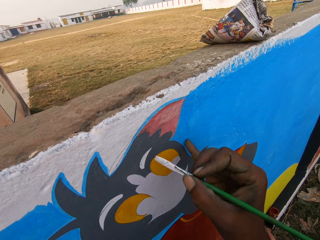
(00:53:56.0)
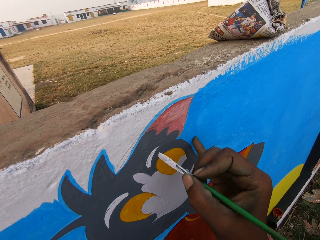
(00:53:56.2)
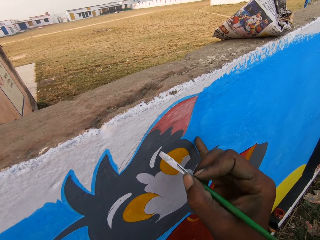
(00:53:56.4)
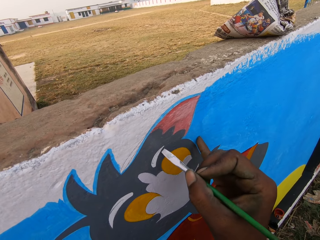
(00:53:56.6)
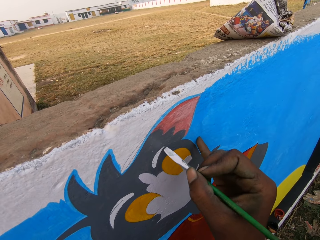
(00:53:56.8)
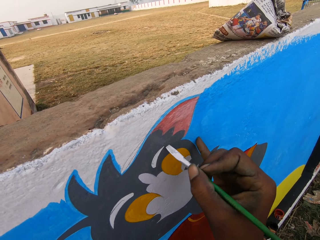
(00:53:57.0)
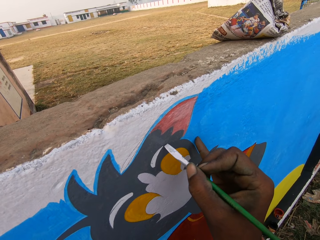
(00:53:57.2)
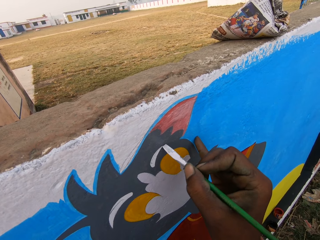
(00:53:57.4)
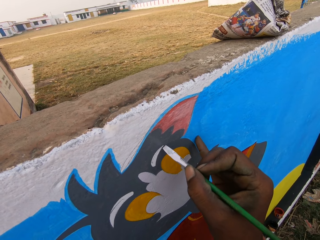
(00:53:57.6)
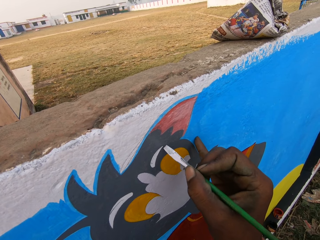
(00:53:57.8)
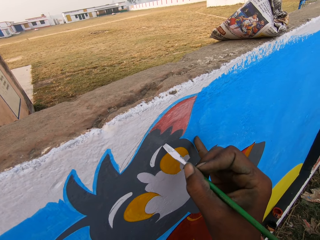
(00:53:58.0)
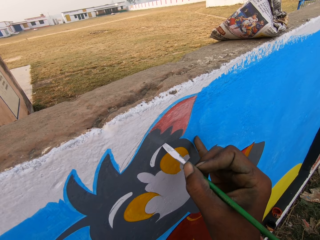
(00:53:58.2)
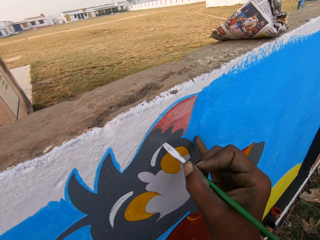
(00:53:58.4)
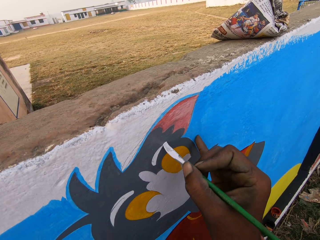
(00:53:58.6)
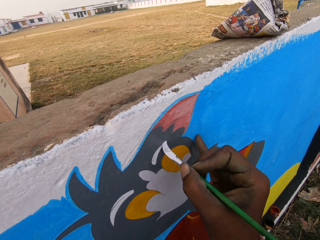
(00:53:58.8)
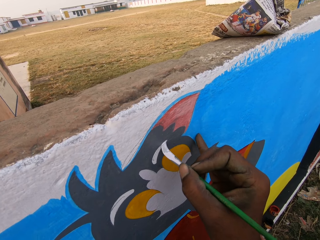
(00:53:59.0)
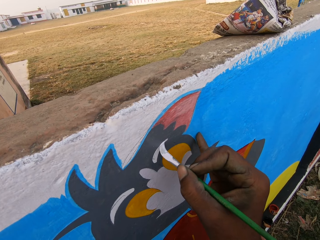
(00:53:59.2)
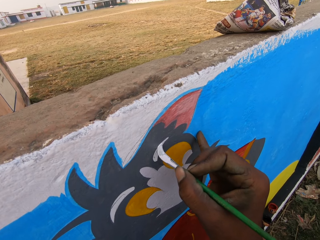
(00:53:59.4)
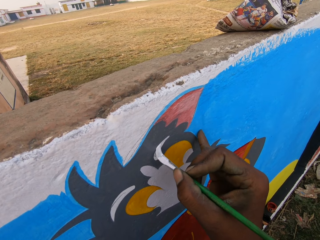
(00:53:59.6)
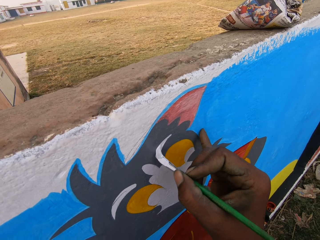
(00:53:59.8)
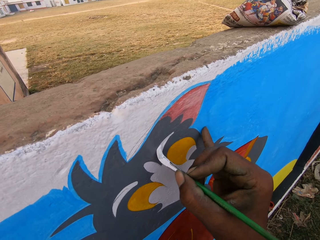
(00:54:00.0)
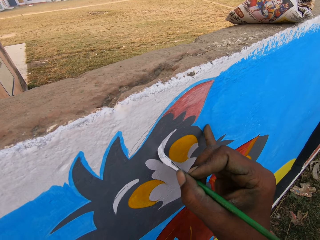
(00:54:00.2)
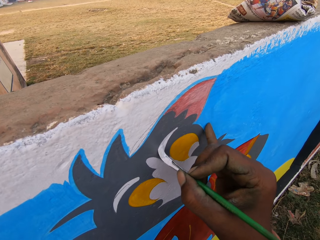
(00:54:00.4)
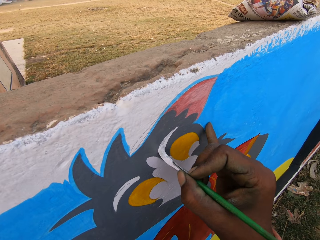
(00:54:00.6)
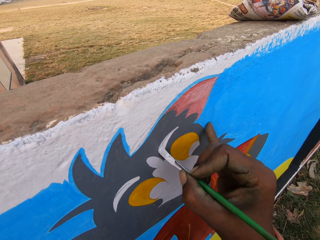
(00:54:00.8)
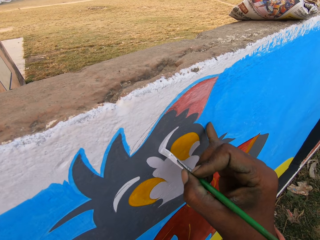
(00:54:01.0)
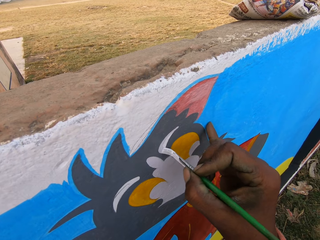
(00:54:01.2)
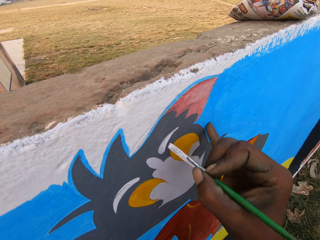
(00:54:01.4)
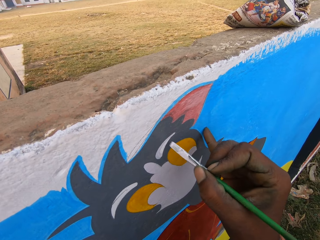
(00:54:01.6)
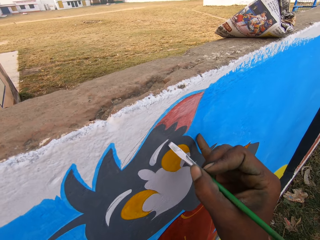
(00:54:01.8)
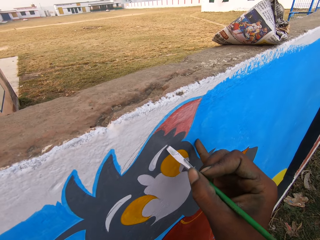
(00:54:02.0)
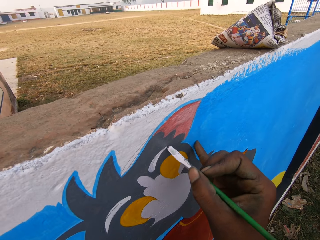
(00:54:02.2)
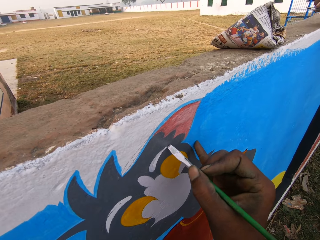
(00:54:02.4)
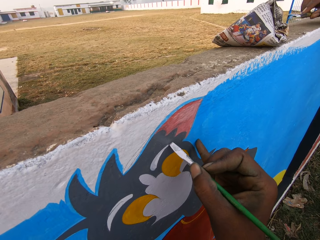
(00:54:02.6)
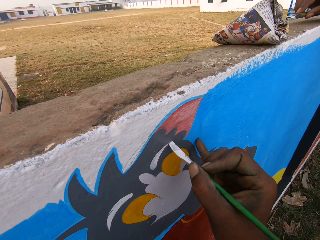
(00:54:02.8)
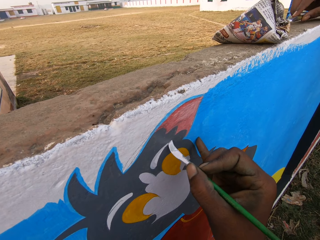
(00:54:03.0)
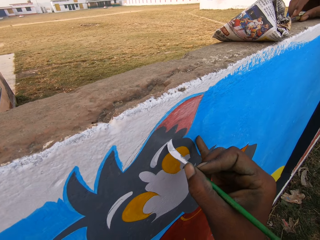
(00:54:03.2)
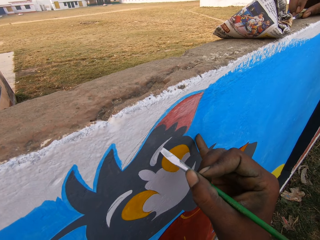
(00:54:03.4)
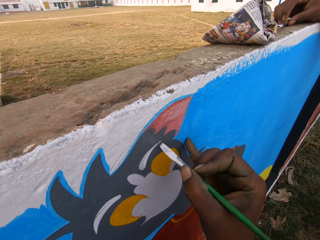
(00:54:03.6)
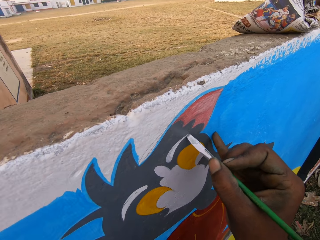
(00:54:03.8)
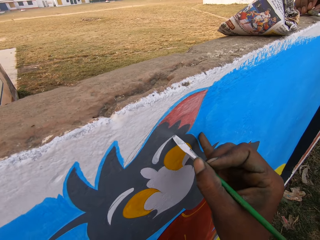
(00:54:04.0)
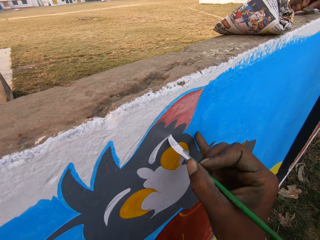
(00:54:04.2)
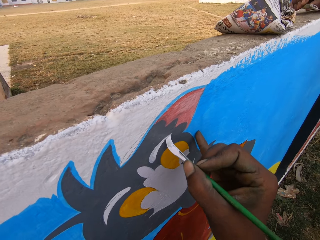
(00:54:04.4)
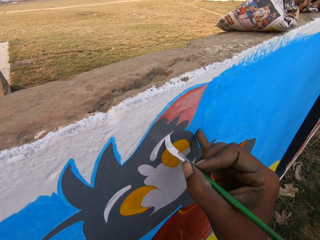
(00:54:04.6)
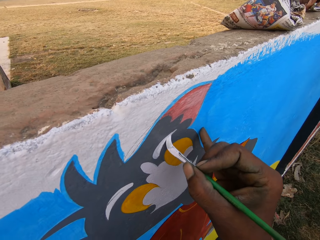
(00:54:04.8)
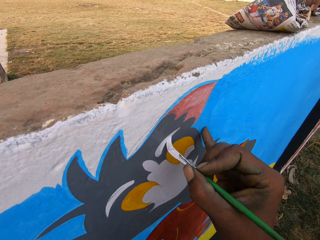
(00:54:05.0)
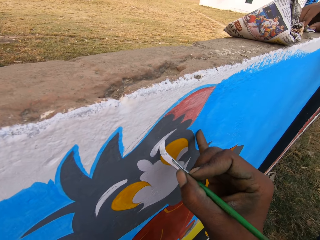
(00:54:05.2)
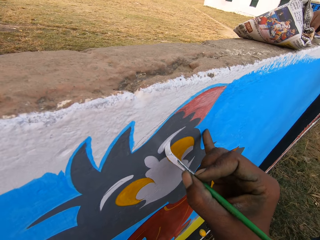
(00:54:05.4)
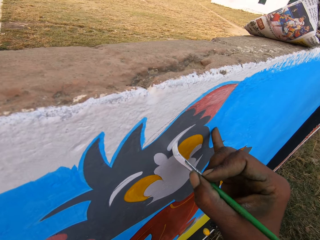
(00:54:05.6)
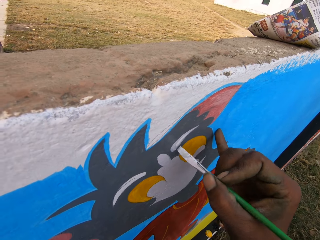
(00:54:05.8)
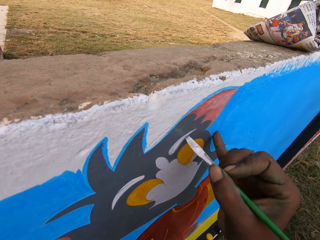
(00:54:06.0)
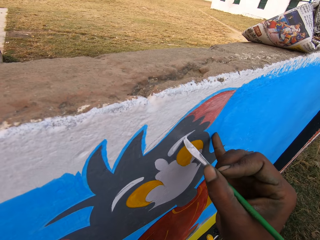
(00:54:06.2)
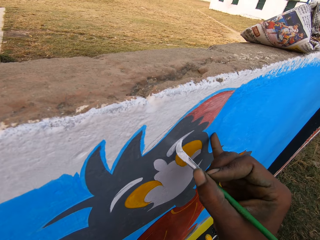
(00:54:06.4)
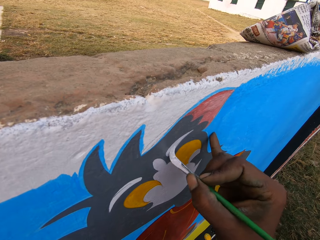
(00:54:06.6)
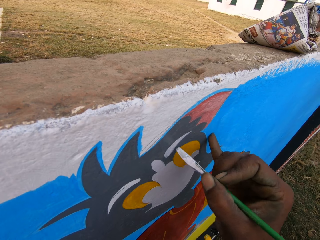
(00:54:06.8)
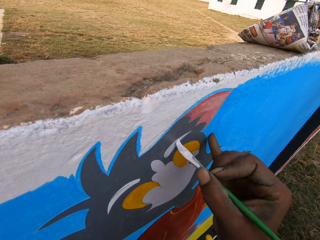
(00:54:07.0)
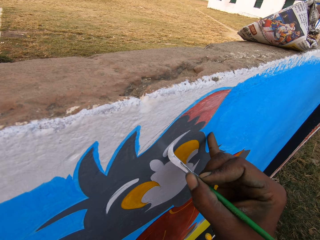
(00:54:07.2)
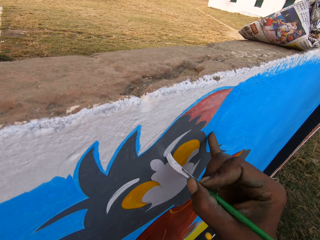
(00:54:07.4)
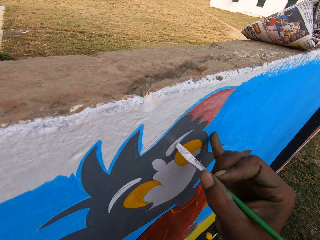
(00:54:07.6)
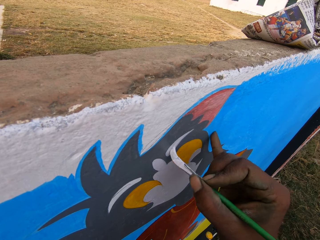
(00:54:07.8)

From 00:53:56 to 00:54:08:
The camera wearer paints the wall with the paint brush. They interact with a man.

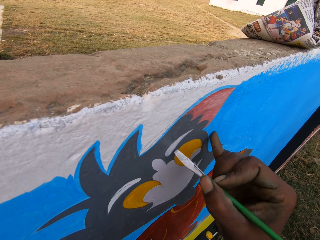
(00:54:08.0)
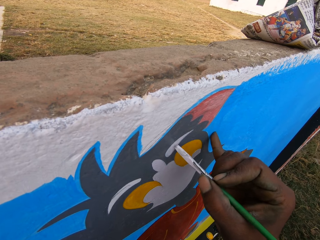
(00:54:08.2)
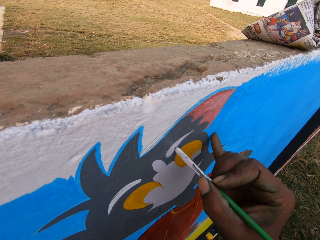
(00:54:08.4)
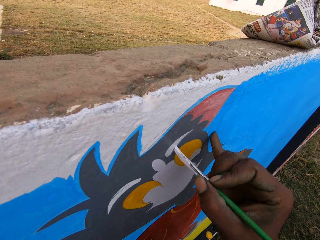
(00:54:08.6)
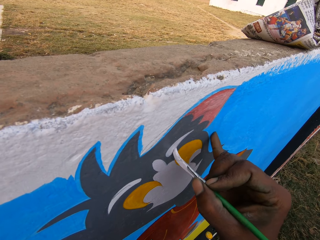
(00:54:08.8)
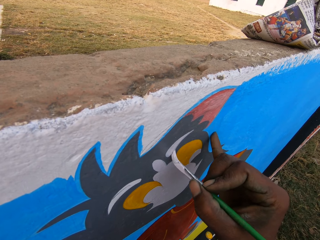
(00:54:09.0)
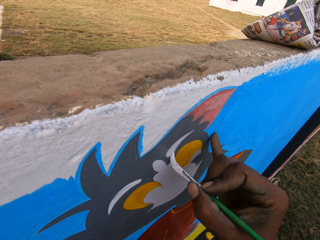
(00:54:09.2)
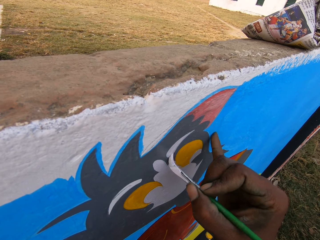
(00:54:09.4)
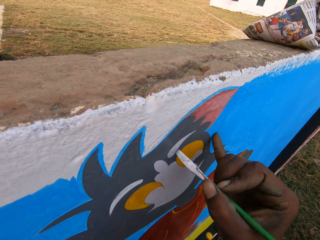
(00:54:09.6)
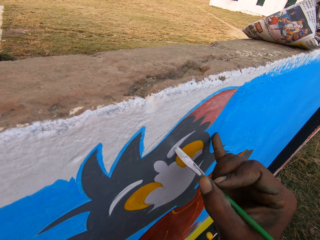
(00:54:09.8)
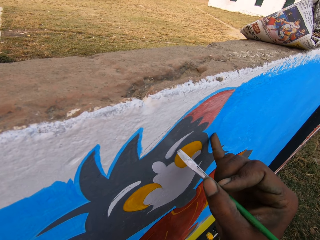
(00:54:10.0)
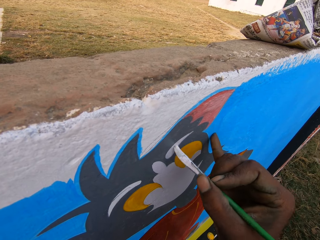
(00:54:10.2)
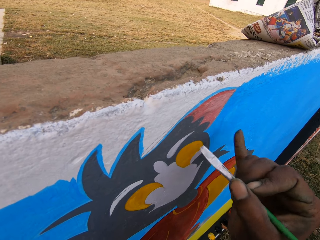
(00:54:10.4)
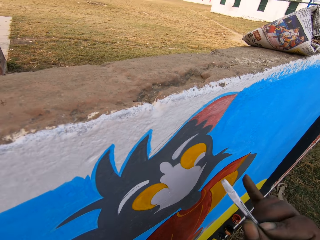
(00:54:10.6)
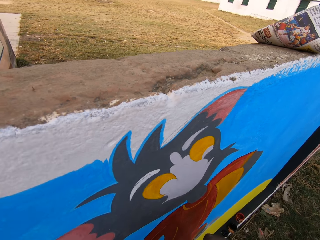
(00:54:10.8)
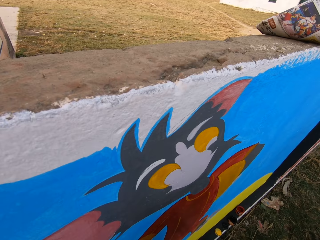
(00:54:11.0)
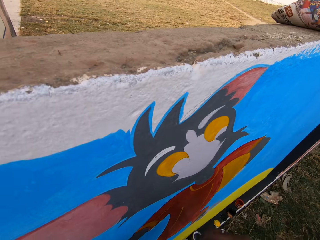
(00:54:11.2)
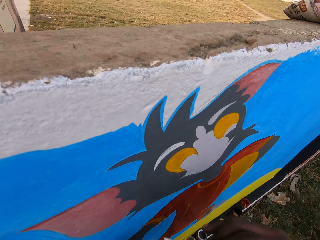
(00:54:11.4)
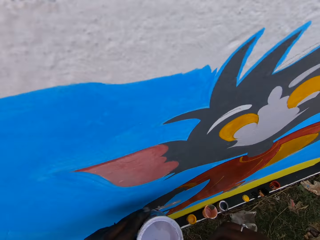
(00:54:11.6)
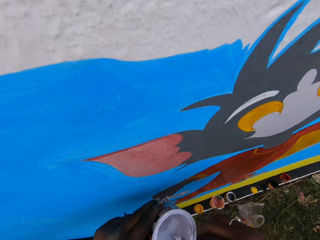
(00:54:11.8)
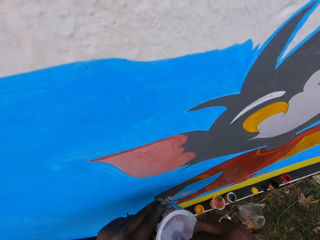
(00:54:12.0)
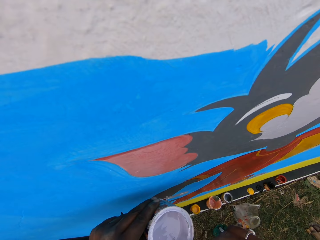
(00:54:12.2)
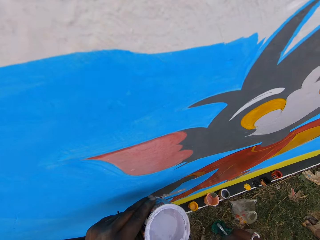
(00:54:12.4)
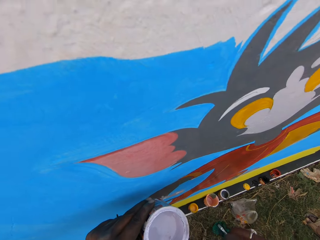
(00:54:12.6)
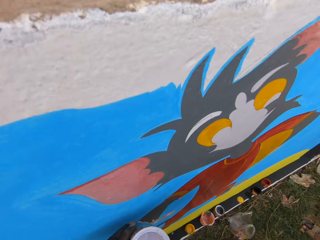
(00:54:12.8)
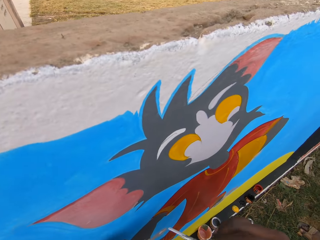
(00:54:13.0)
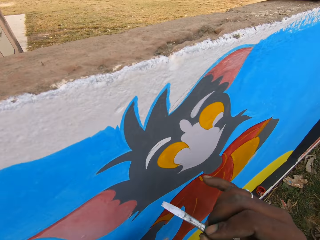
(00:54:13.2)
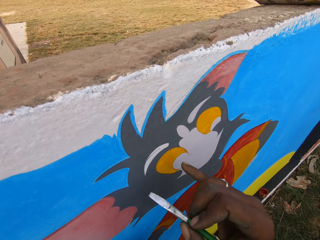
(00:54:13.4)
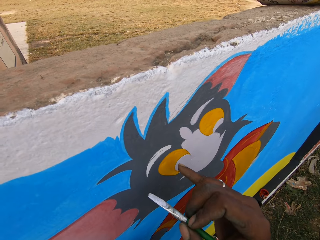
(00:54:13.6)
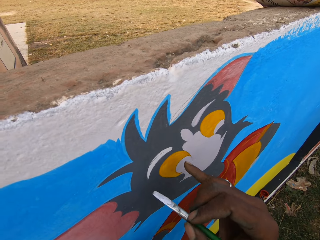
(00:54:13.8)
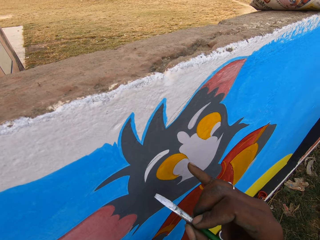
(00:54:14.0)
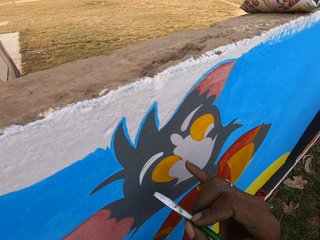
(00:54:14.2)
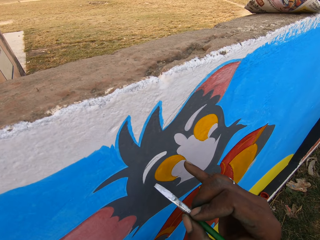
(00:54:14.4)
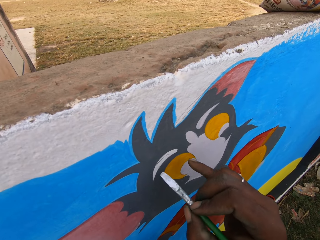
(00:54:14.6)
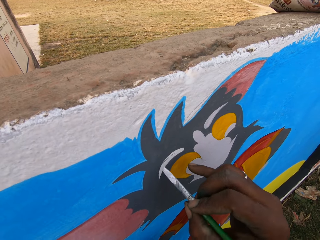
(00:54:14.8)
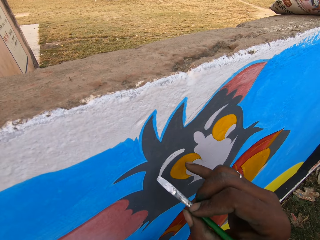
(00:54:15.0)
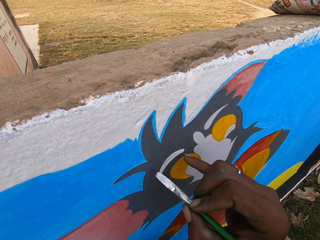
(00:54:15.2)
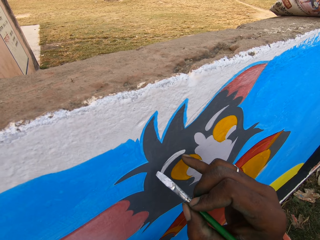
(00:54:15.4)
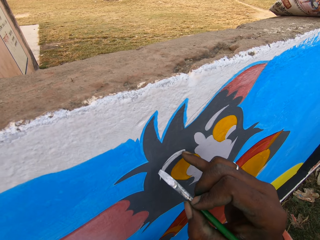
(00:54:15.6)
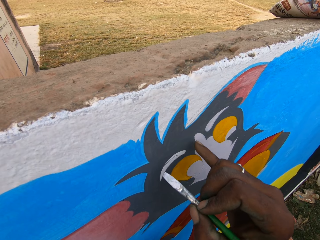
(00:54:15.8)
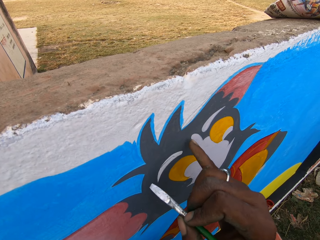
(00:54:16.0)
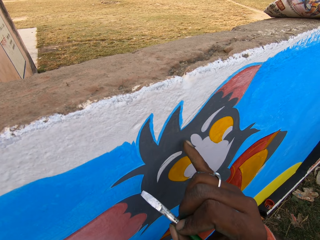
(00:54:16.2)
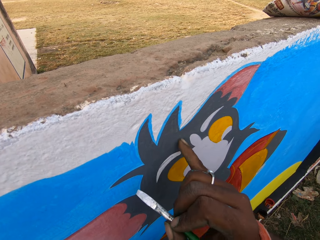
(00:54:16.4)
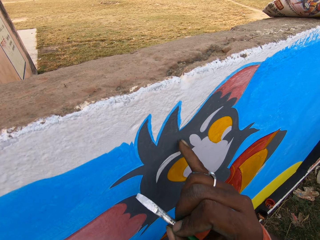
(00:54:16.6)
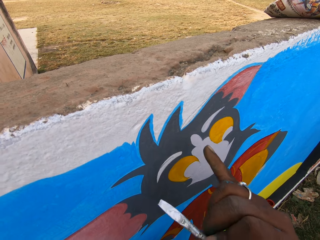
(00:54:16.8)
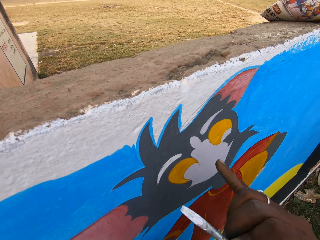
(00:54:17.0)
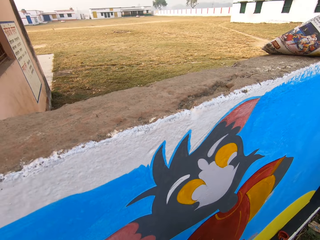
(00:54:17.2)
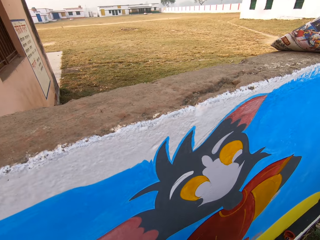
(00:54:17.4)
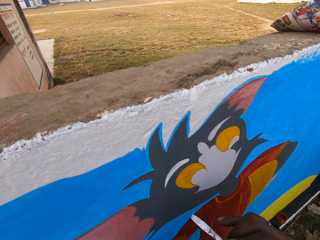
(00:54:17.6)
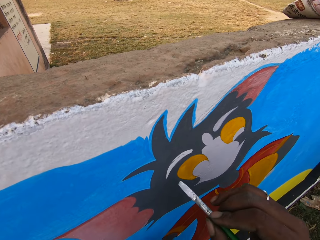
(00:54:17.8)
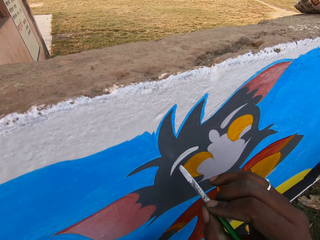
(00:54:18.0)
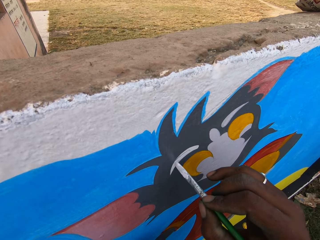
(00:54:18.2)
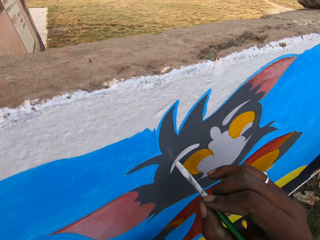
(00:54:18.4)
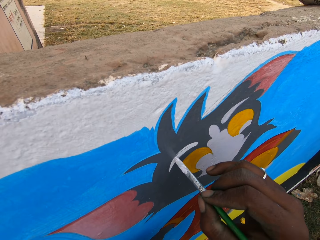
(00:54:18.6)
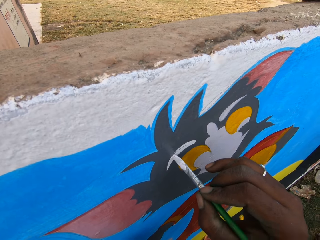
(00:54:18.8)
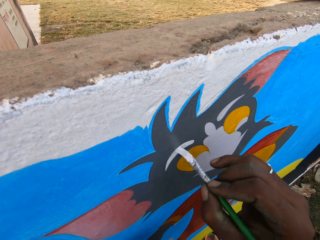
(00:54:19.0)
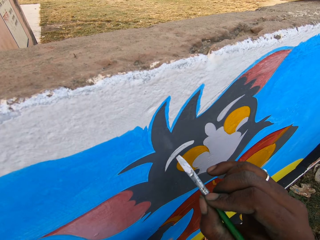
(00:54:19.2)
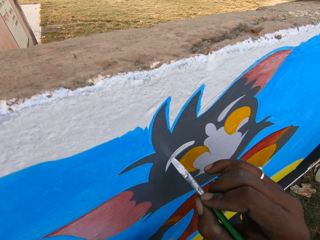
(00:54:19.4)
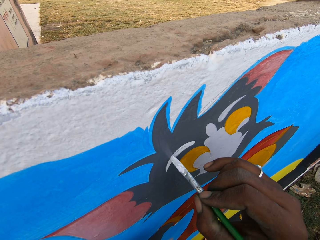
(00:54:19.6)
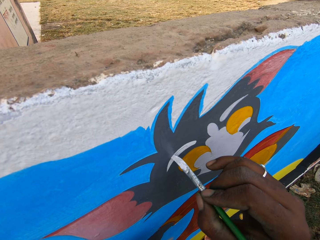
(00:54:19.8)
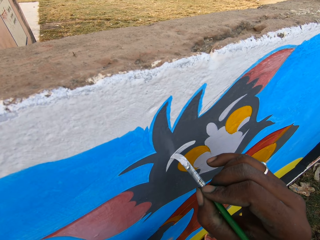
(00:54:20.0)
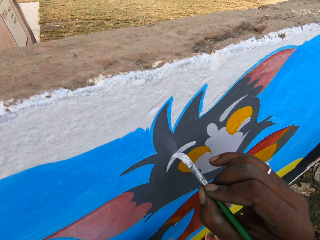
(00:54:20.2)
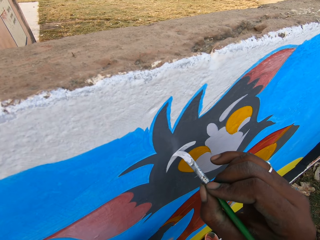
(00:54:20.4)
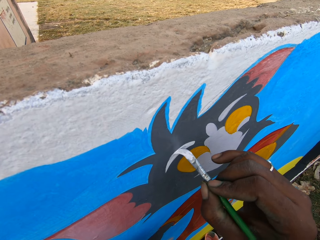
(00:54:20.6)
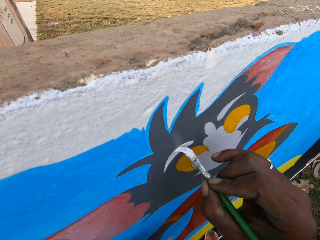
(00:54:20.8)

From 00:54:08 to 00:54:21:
The camera wearer dips the paint brush in the paint can. He rubs the paint brush on the edge of the paint can. He touches the wall with his right little finger. He moves a finger on the painting. He paints the wall with the paint brush.
